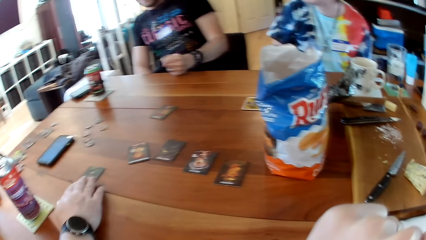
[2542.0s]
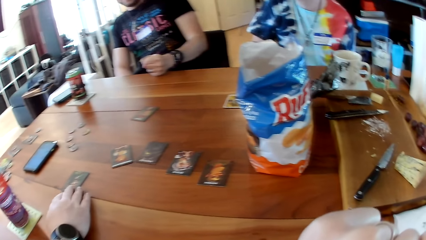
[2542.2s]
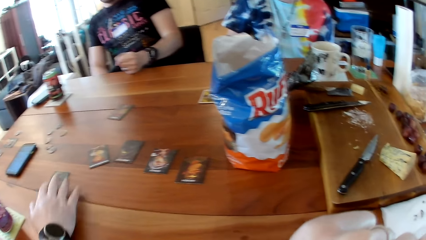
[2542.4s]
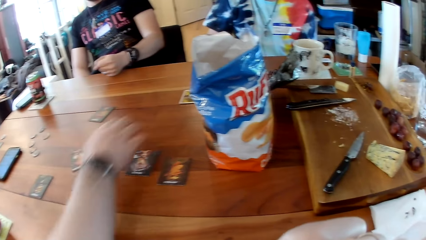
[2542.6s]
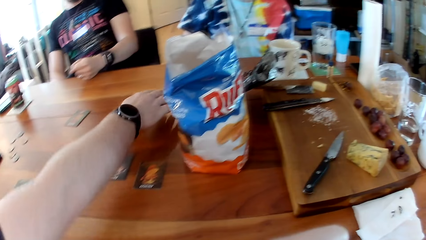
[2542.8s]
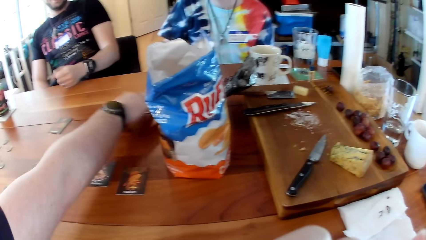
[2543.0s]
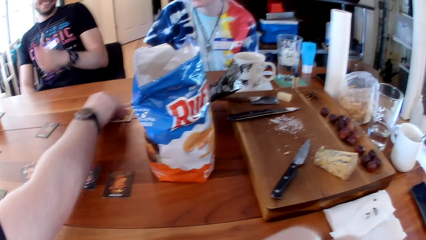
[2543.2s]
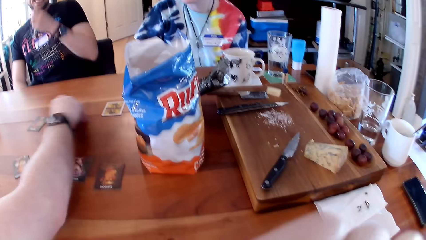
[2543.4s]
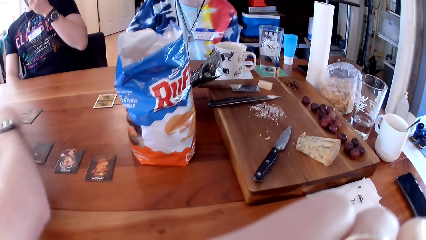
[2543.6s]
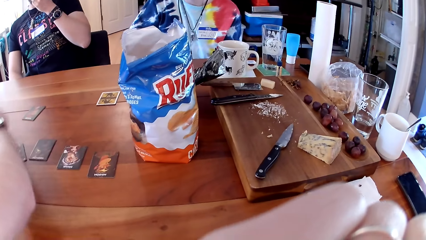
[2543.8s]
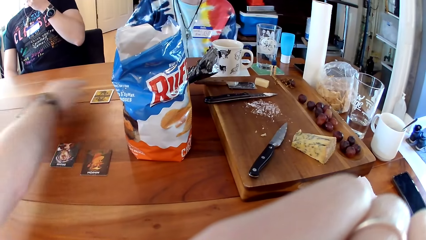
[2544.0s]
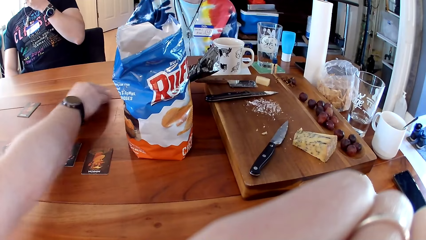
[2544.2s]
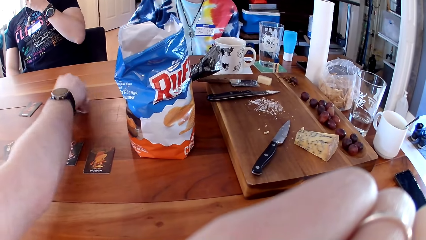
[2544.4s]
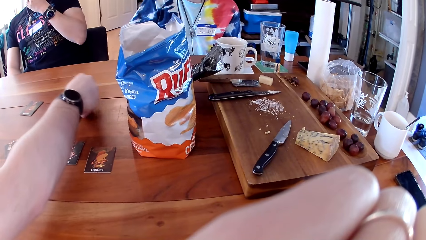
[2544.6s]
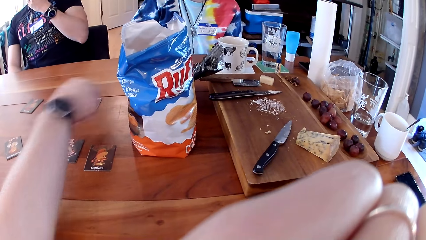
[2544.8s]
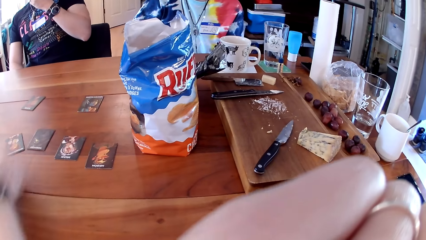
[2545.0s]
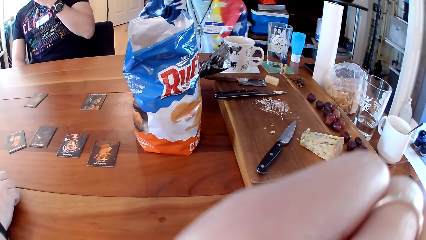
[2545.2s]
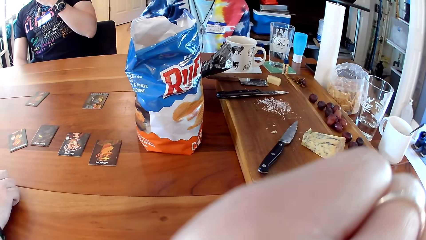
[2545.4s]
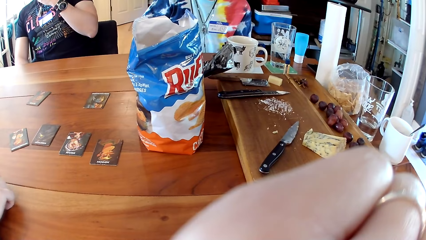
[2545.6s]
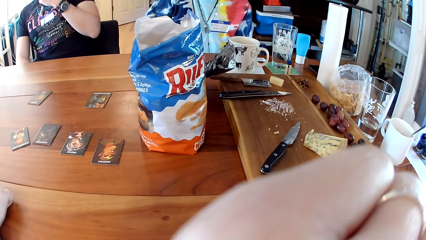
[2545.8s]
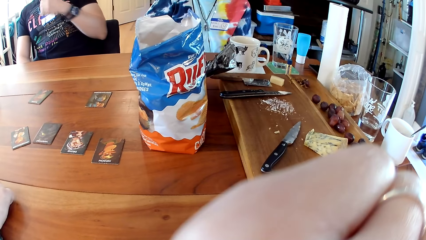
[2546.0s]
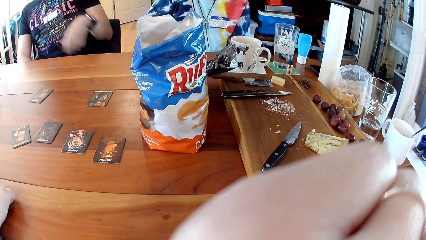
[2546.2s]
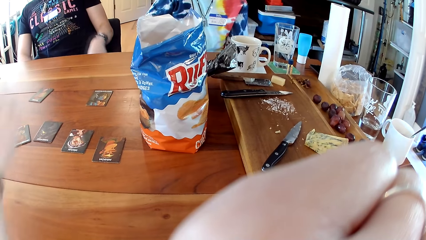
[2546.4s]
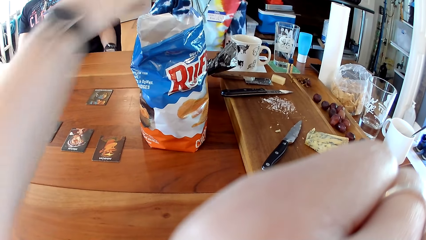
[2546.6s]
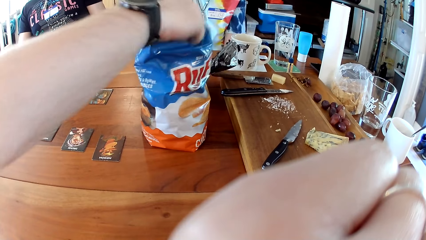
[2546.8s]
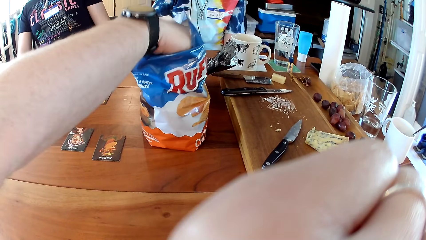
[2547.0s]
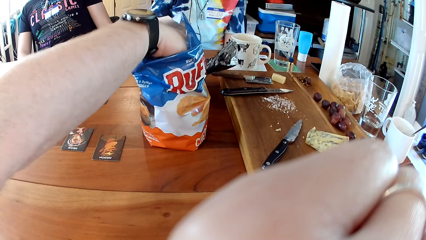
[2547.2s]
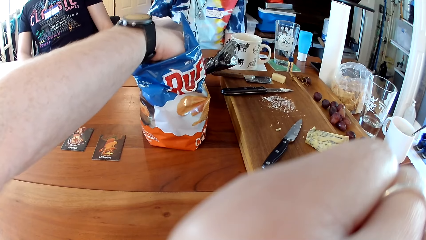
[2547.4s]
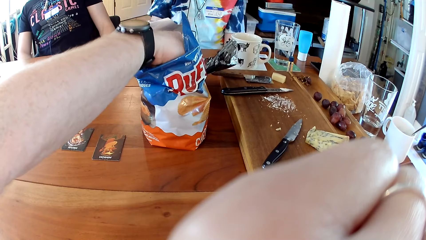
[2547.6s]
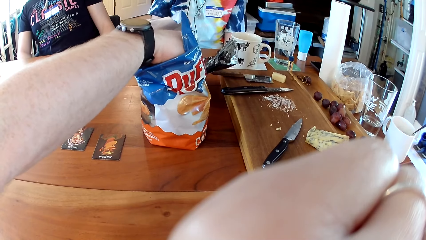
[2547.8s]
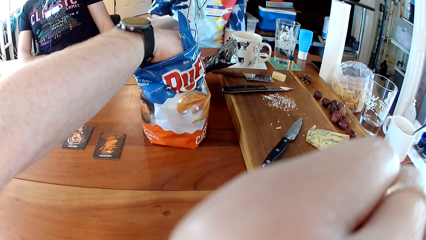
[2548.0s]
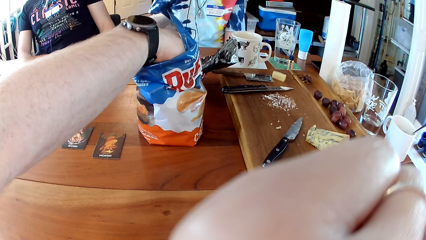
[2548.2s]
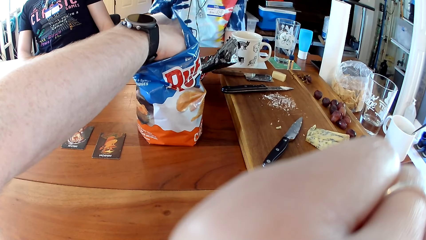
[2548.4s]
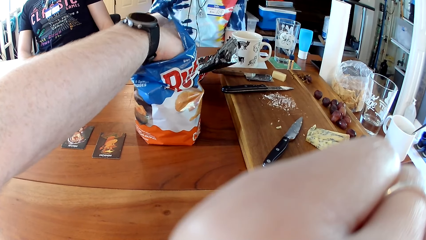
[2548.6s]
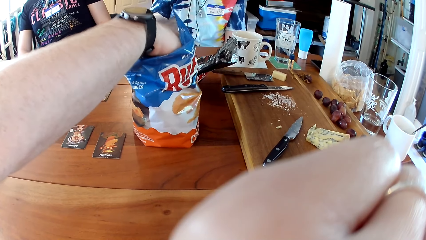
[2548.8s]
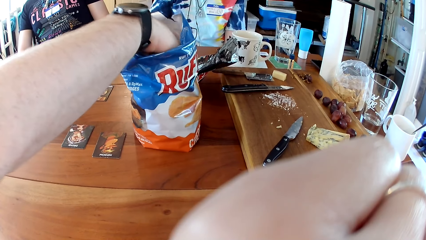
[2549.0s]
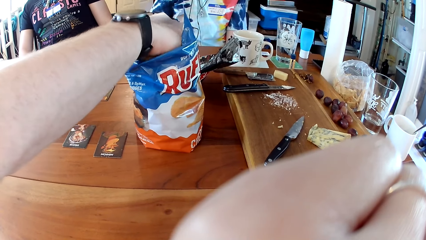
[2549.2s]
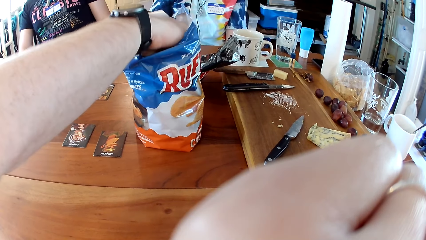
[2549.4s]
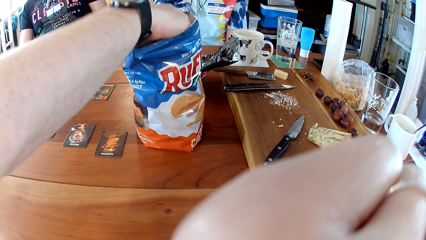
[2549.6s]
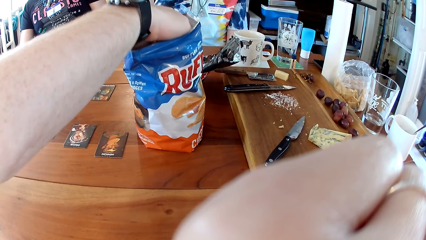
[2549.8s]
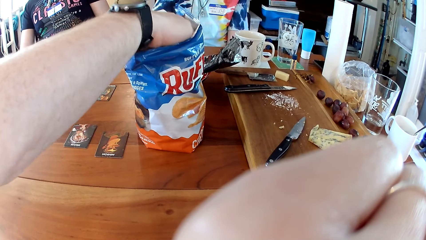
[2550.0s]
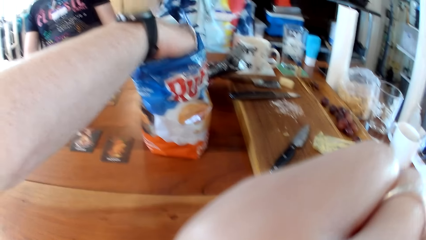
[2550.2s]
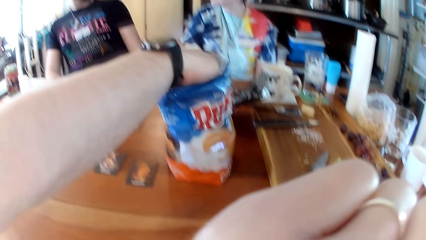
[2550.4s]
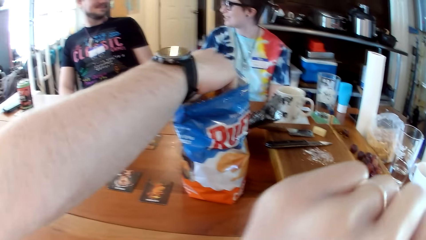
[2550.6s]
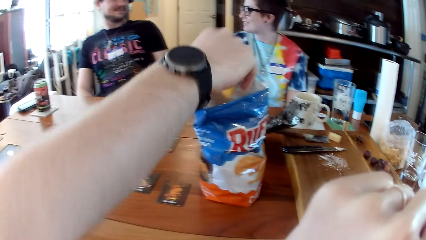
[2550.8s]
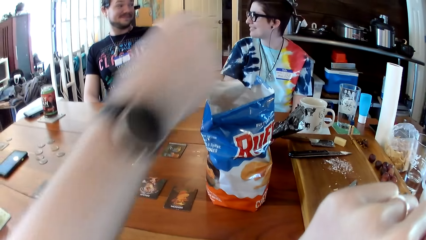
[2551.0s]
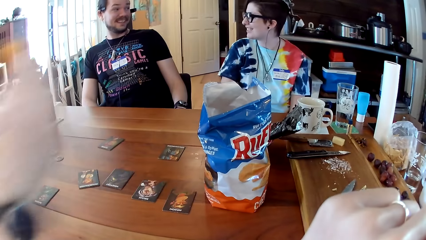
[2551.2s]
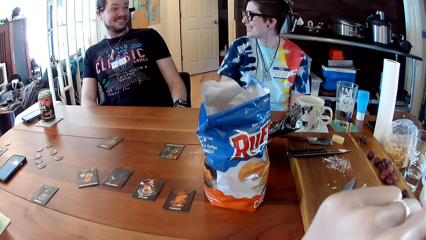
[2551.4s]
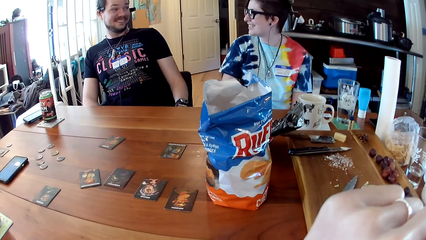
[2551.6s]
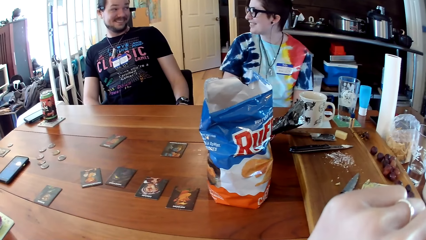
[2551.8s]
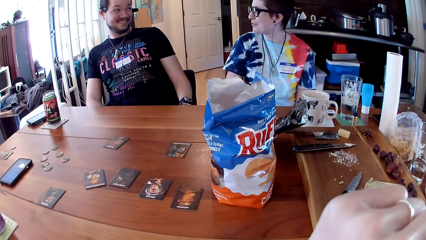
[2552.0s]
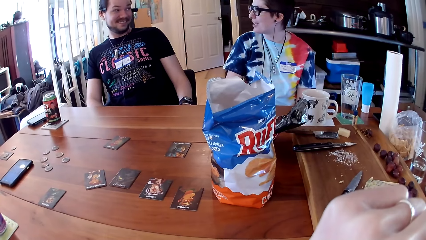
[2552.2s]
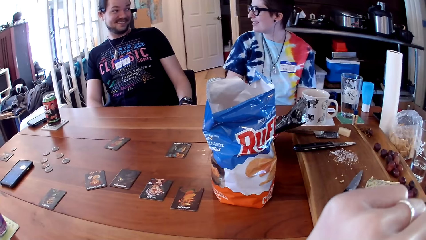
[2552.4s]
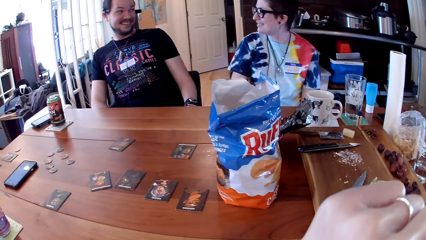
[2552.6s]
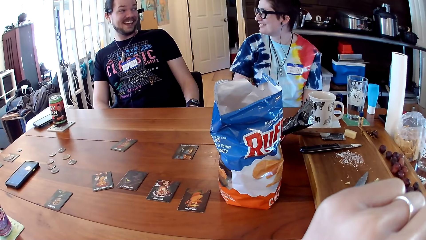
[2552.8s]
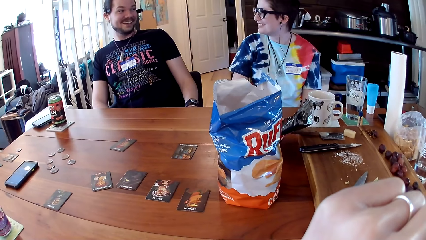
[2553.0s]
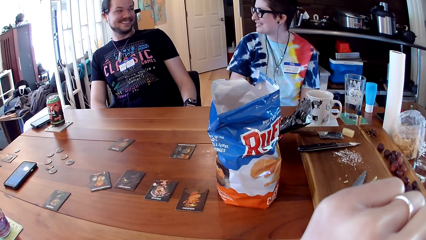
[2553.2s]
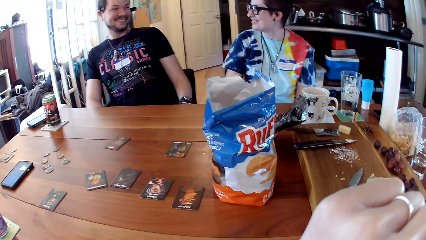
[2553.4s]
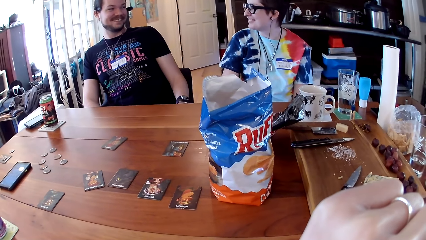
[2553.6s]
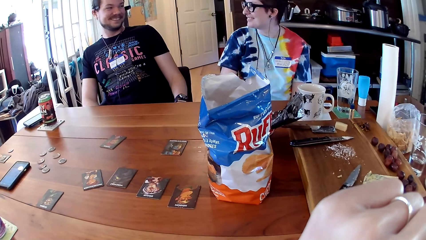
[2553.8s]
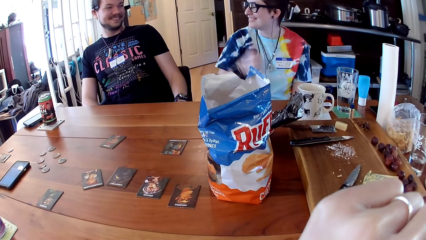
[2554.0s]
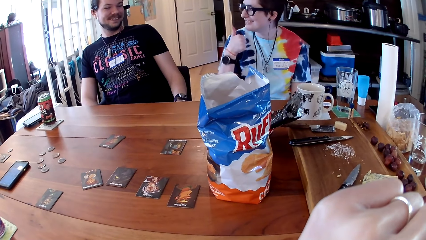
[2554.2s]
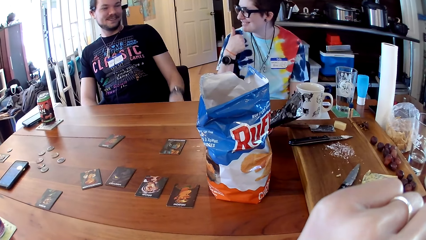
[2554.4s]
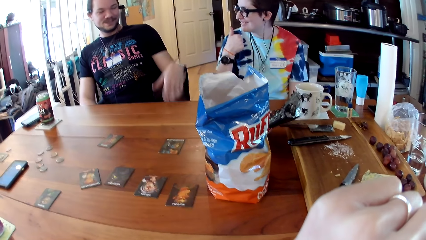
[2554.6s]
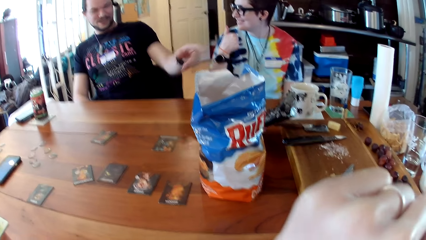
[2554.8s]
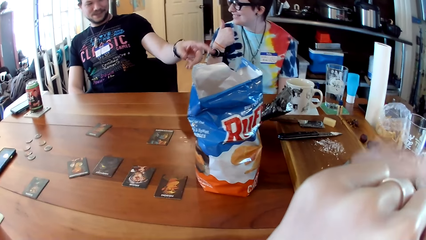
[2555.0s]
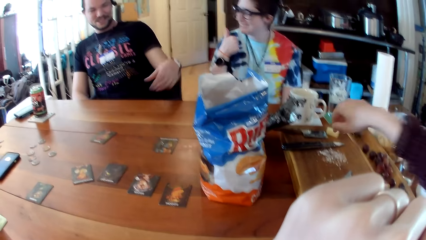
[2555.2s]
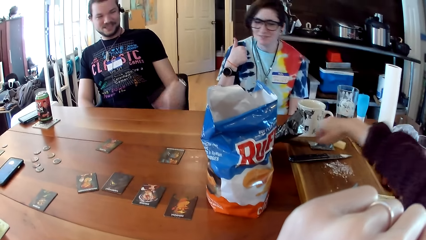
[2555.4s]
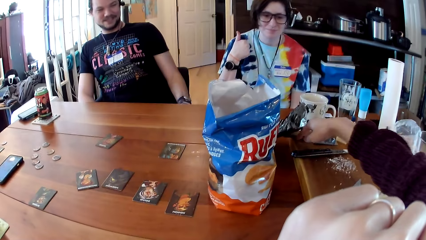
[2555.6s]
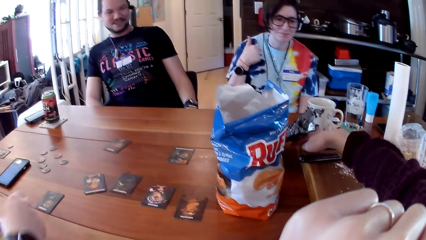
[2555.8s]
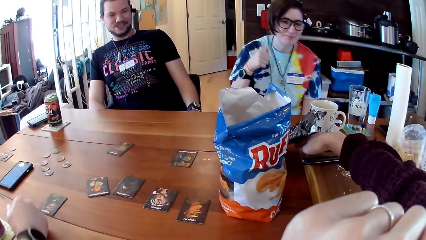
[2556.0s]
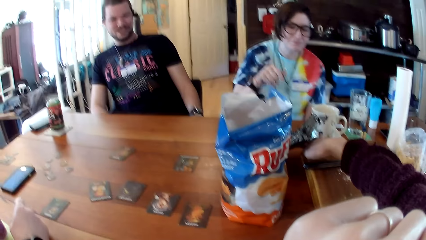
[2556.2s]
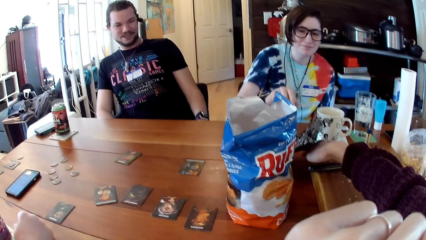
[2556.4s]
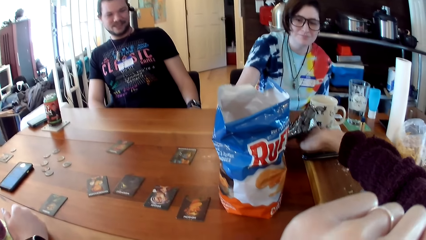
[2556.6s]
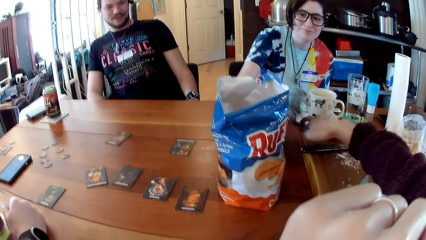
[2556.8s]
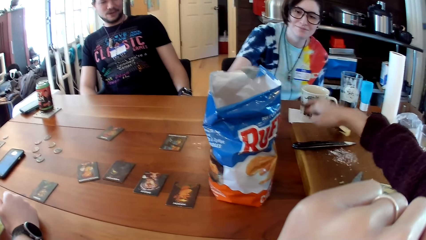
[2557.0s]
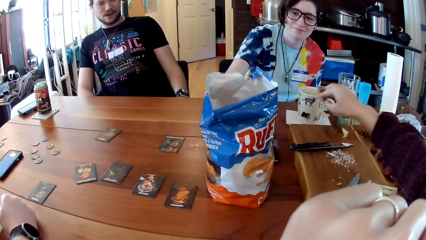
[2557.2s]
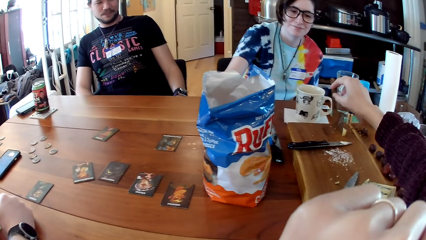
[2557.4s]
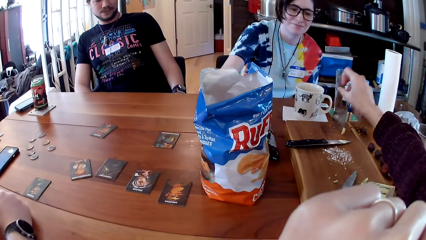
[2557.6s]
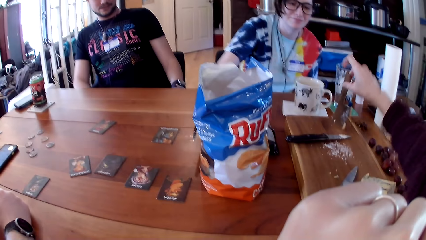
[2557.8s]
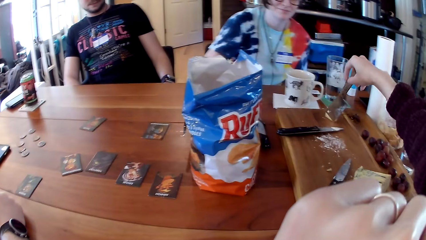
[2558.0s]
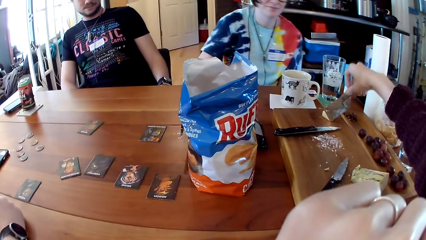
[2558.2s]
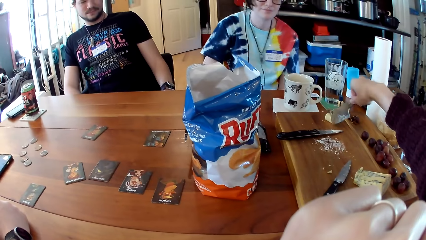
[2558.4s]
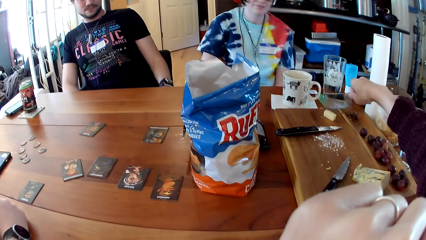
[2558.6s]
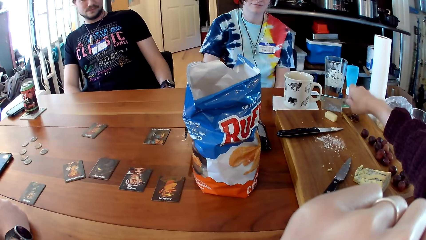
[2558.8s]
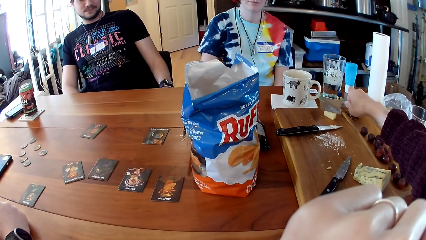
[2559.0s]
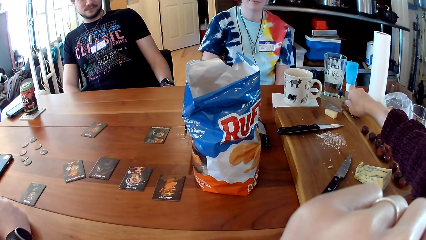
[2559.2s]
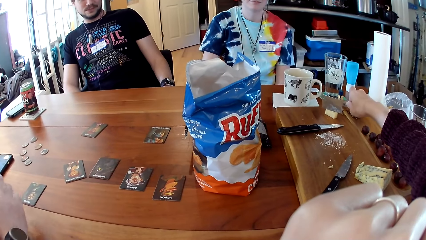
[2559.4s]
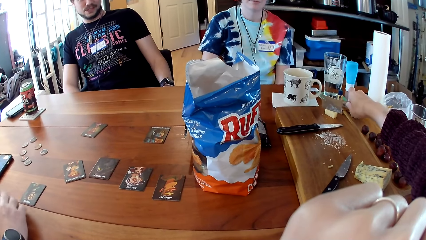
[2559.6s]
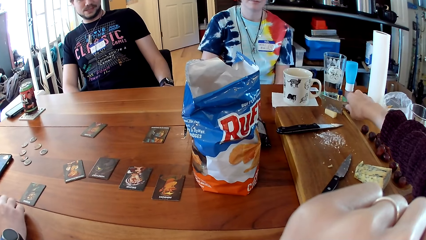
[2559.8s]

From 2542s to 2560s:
A man puts his left hand on the table. Another man adjusts the position of the coin on the table with his right hand. The first man removes his left hand from the table. The other man opens the card on the table with his right hand. The camera wearer raises the hand. The other man puts his right hand inside a cereal sachet on the table. A woman interacts with the first man. The other man takes cereal or potato chips from the cereal sachet with his right hand. The first man speaks. The woman speaks. The camera wearer stretches the hand. She takes a knife from the table with her right hand.
